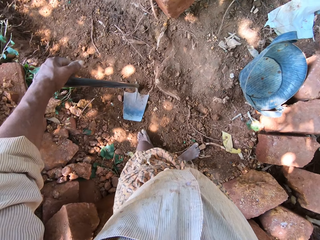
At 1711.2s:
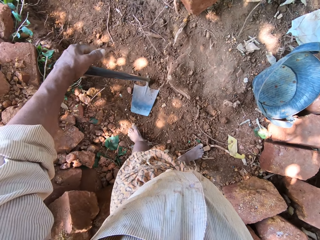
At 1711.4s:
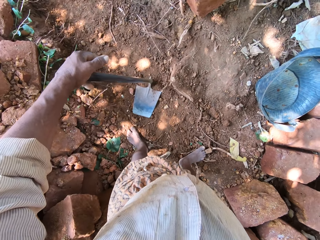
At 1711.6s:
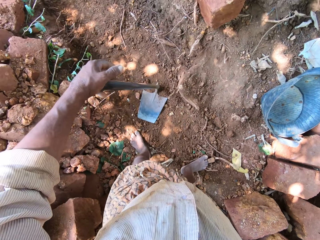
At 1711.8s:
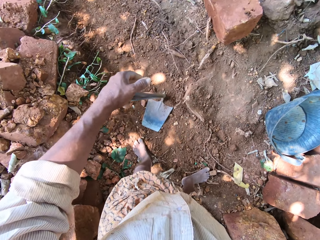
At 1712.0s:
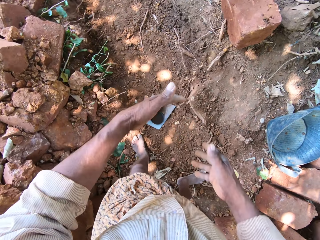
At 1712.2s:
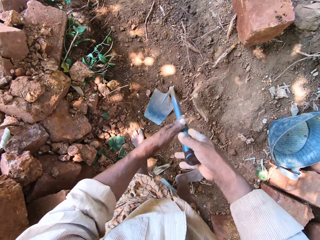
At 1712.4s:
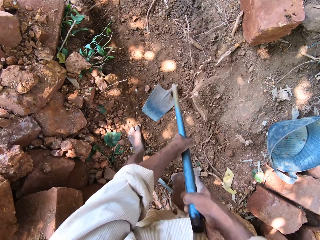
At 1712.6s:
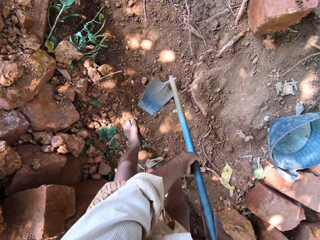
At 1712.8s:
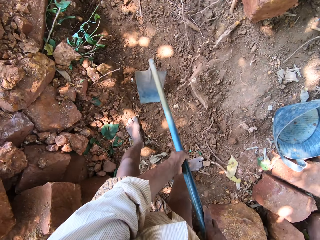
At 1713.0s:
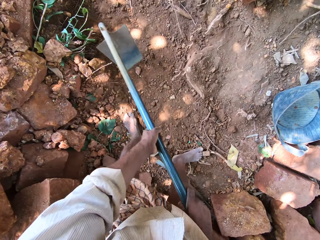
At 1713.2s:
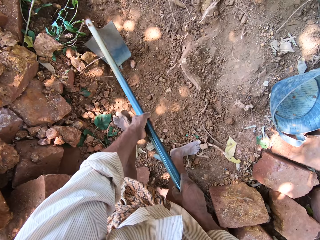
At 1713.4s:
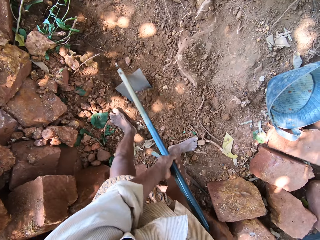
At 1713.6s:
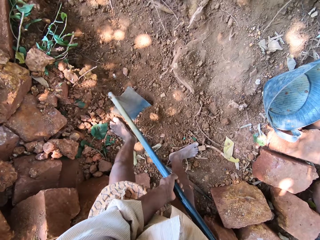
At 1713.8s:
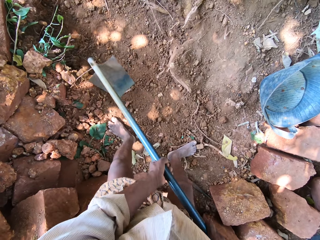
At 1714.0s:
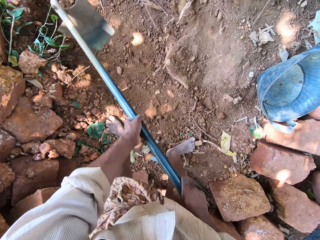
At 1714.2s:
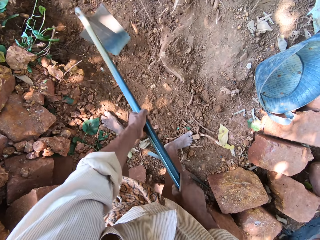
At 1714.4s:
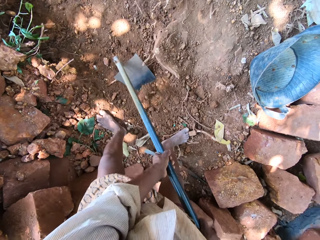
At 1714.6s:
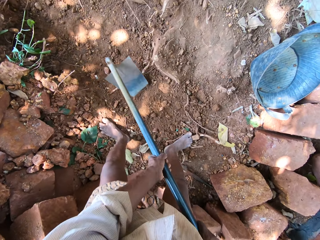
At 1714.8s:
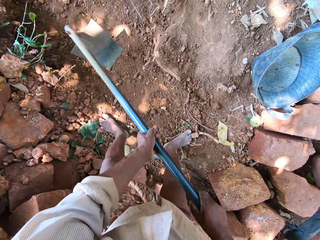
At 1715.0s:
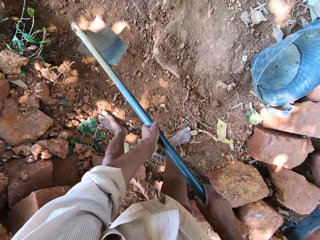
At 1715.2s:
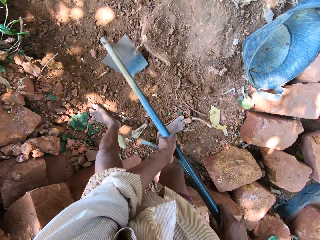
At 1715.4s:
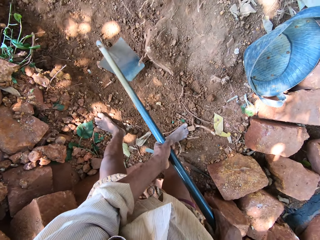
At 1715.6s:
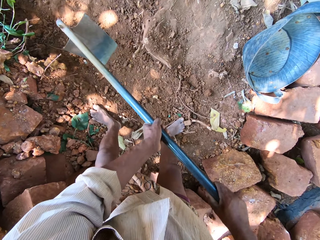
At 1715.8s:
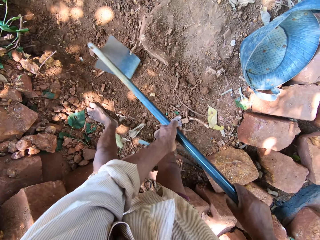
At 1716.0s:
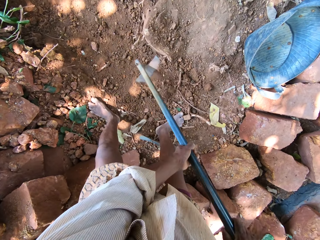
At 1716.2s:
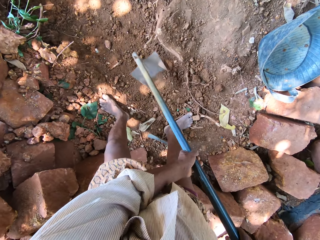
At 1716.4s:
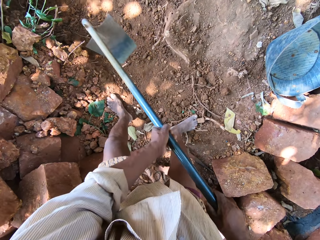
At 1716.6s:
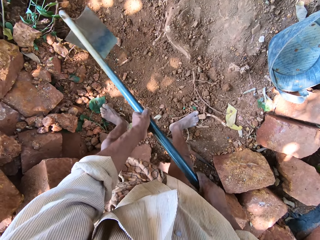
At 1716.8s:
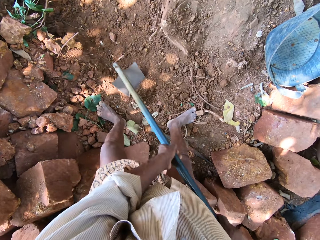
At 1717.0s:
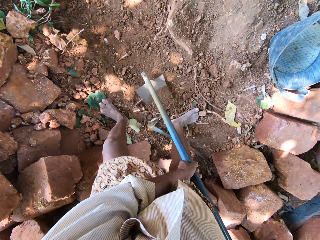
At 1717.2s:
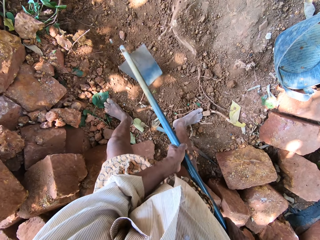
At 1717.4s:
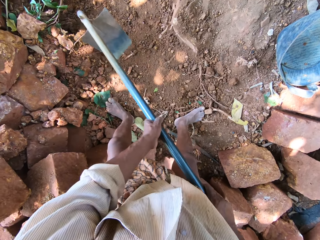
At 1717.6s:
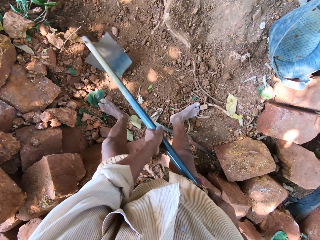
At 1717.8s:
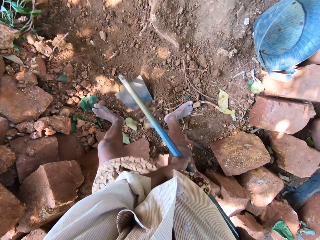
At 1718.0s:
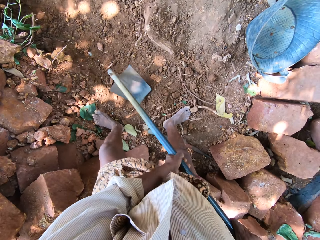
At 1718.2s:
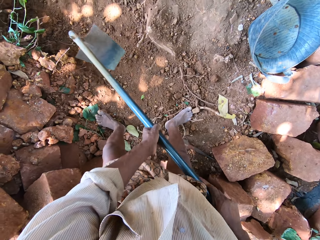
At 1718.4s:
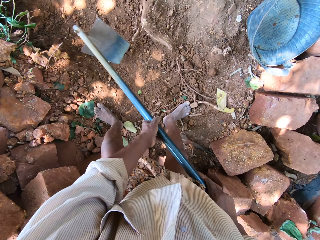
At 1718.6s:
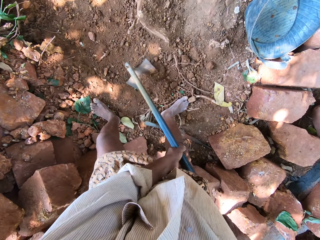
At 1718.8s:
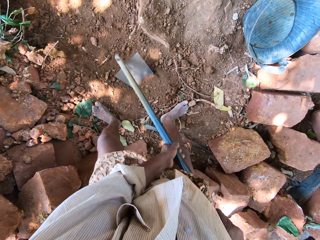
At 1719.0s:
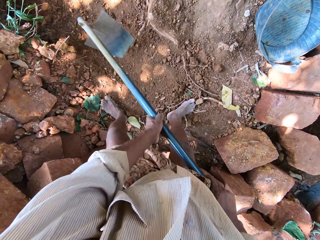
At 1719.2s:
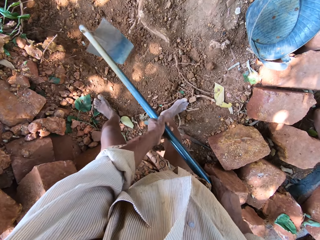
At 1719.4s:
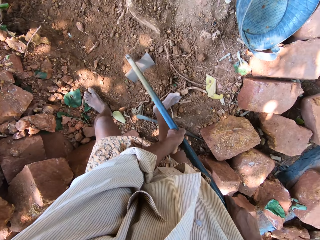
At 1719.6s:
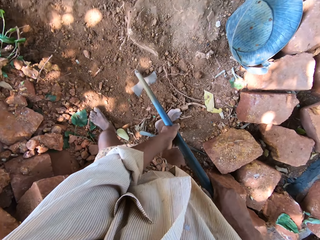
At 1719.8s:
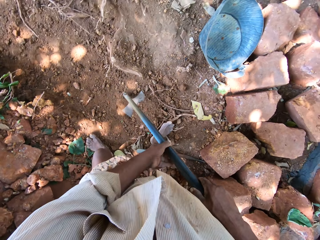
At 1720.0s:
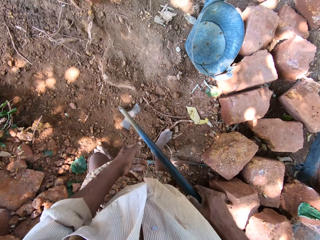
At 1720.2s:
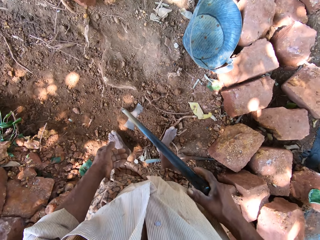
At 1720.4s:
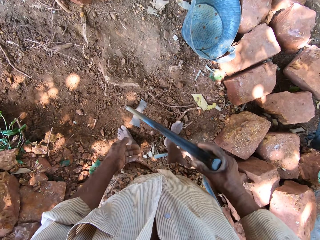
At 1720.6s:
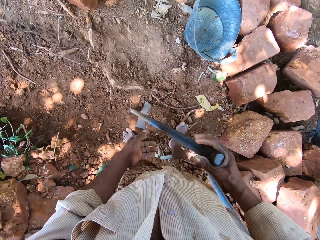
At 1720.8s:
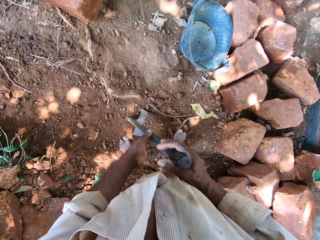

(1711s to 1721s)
The camera wearer picks up the hoe from the ground with his hands. He gathers sand on the ground with the hoe in his hands. He digs the soil with the hoe.

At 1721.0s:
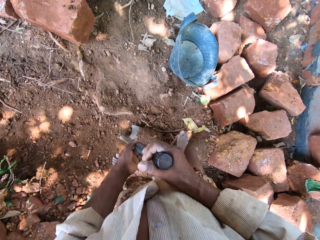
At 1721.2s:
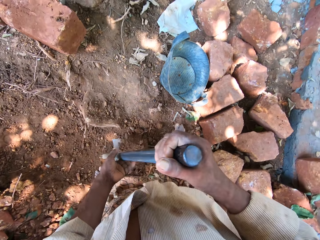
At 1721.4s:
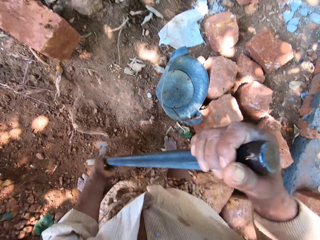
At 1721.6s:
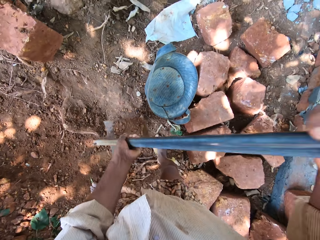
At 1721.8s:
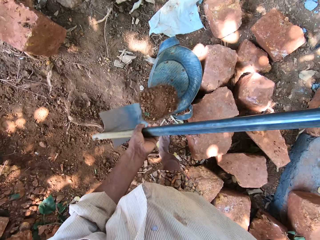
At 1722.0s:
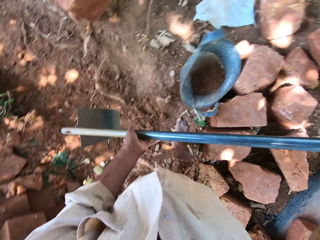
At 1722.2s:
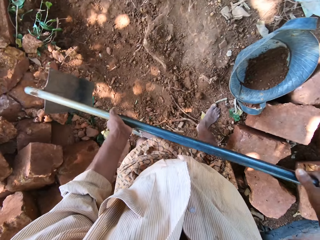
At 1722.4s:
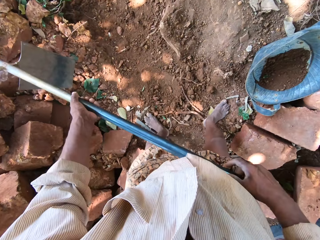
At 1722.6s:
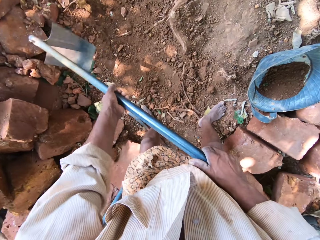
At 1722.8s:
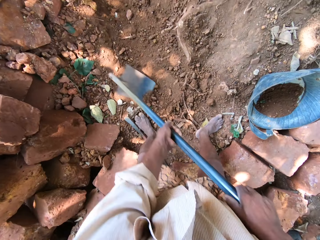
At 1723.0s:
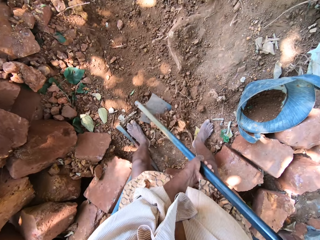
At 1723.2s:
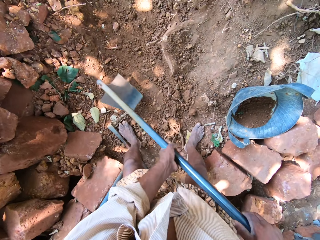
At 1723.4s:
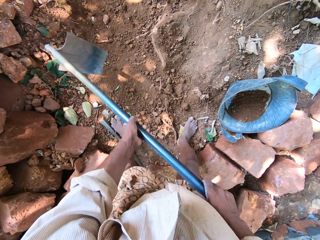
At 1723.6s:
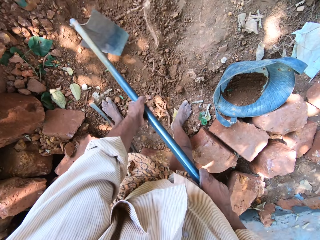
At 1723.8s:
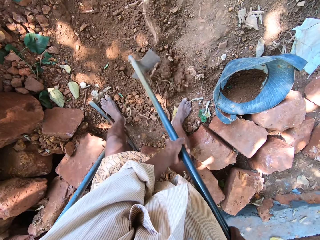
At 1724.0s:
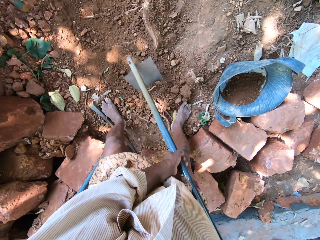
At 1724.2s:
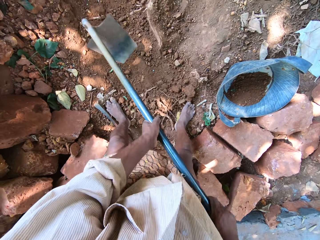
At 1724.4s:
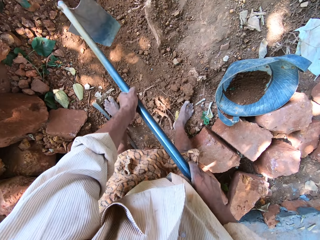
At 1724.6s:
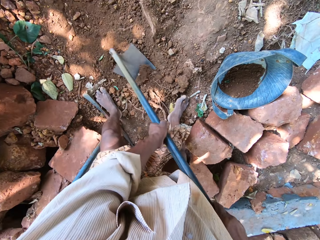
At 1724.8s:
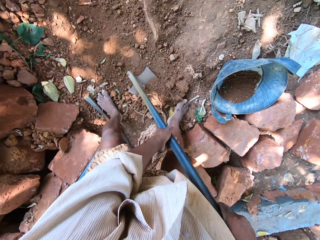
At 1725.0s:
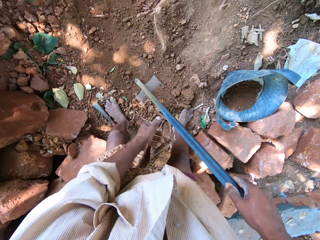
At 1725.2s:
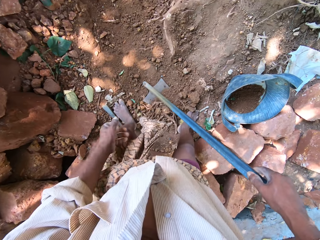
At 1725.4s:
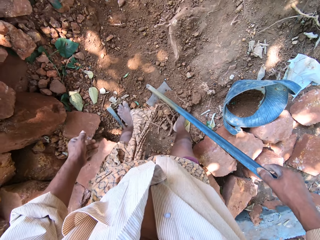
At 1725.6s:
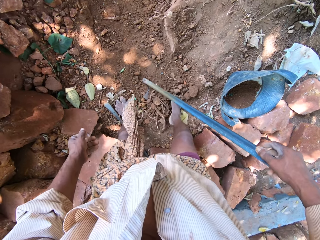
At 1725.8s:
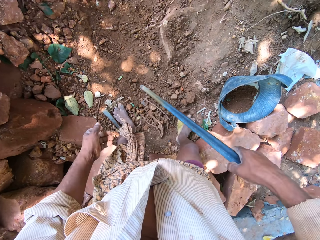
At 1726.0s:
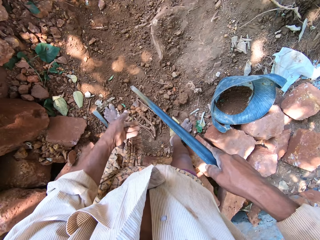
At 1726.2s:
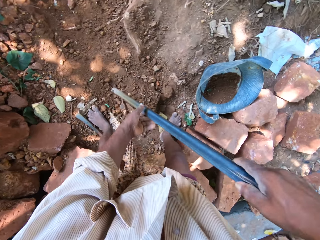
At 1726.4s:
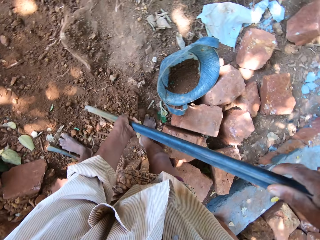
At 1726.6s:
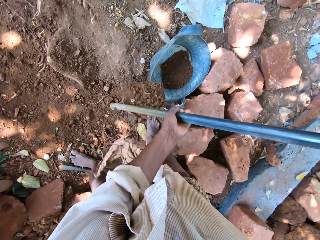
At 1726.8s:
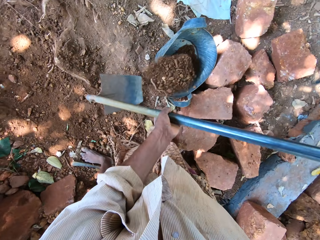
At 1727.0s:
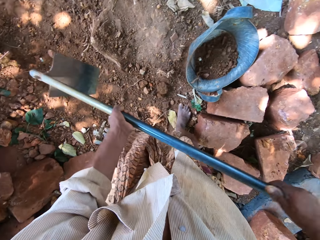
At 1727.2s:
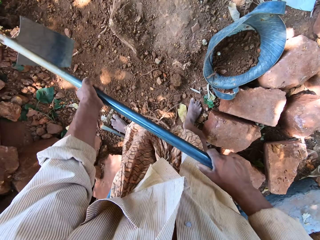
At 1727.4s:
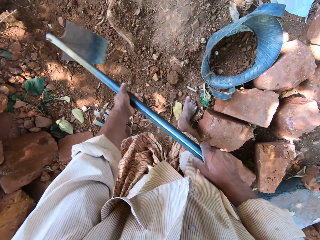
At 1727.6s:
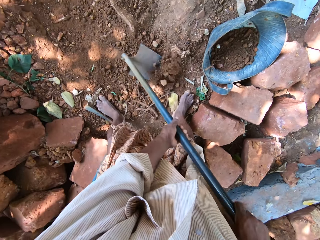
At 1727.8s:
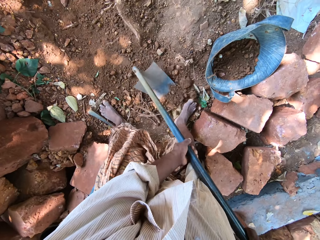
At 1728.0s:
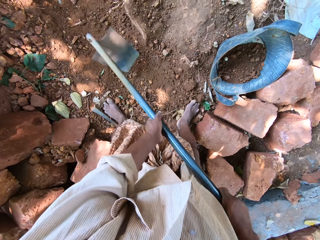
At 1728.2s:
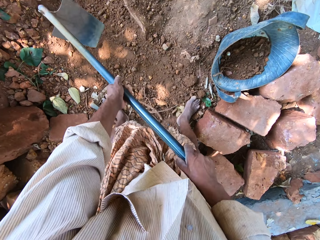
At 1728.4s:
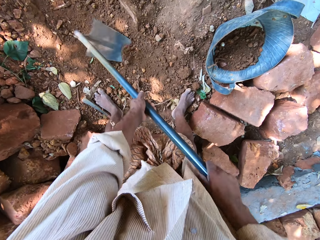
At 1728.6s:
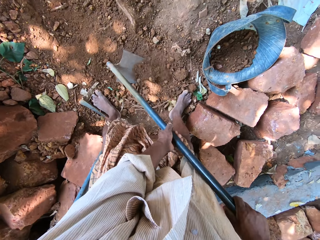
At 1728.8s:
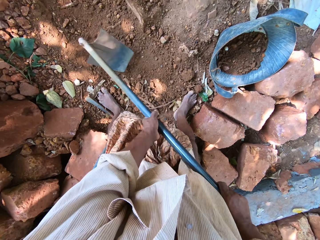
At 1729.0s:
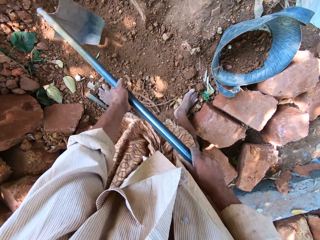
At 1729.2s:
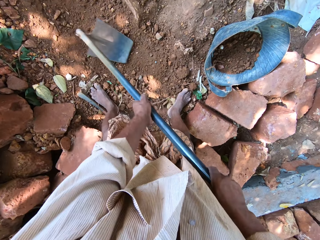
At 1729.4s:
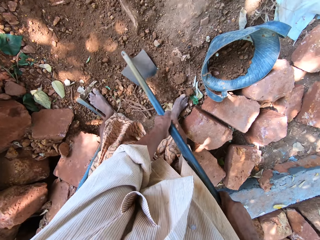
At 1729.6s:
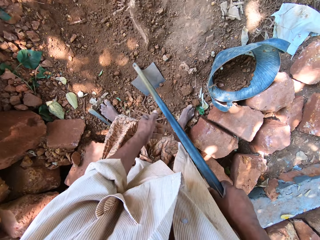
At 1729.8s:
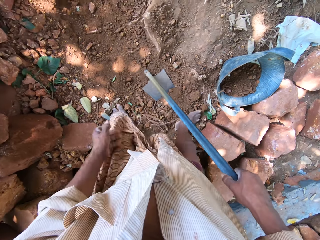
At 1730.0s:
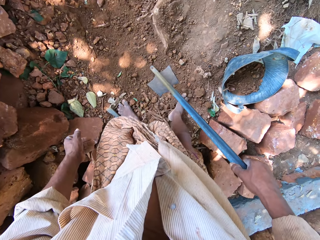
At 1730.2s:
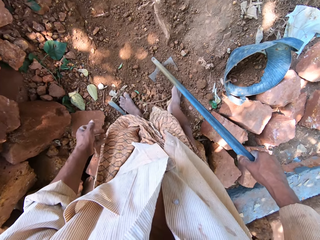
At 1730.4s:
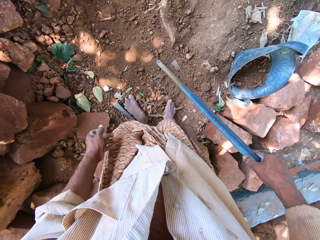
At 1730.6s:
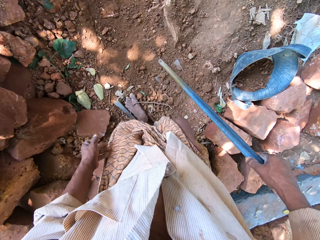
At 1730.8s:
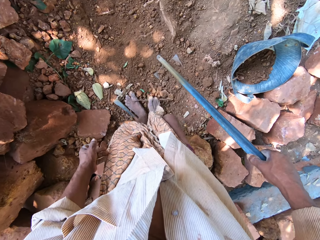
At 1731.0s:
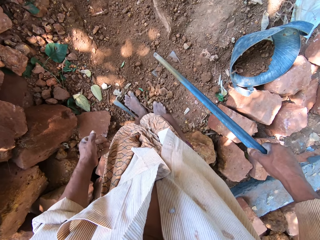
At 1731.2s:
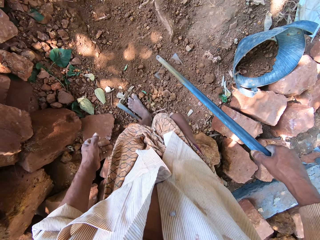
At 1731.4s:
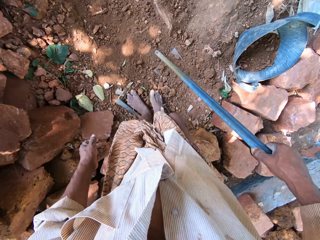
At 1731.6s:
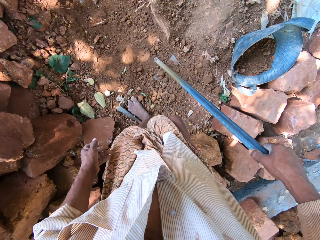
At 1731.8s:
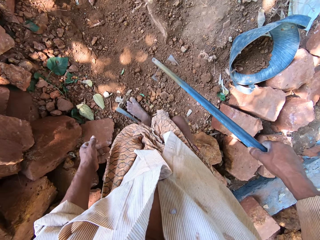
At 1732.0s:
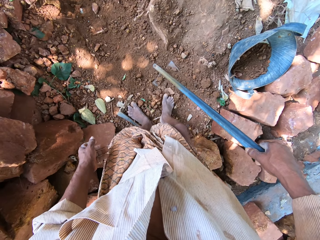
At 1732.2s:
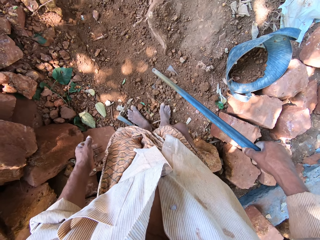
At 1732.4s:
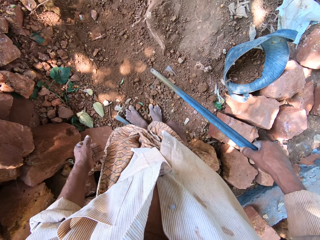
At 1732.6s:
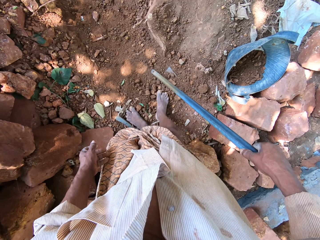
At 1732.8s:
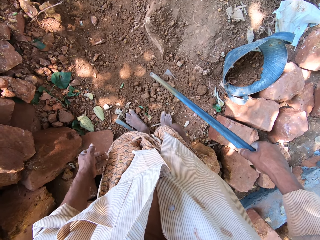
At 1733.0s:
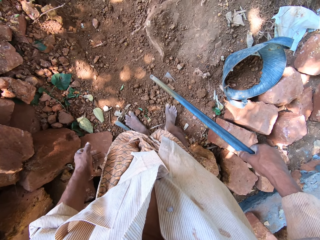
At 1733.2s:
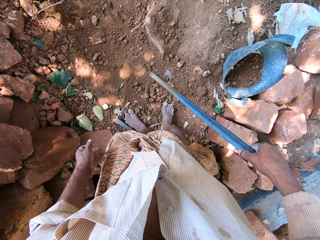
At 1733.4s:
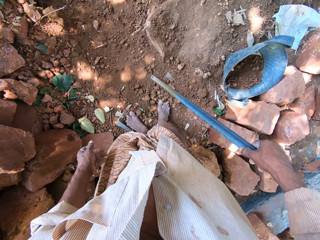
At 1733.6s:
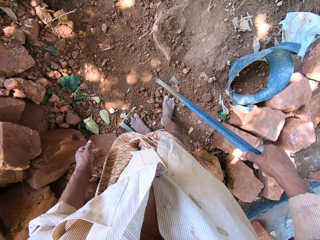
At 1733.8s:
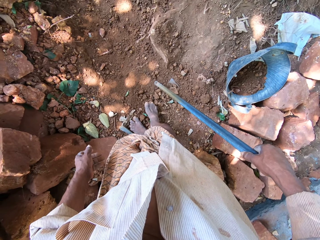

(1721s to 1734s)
The camera wearer pours the sand into the pan with the hoe in his hands. He gathers the sand on the ground with the hoe in his hands. He gathers the sand on the hoe with his right leg. He pours the sand into the pan with the hoe in his hands. He gathers the sand on the ground with the hoe in his hands. He digs the soil with the hoe. He gathers the sand on the hoe with his right leg.
